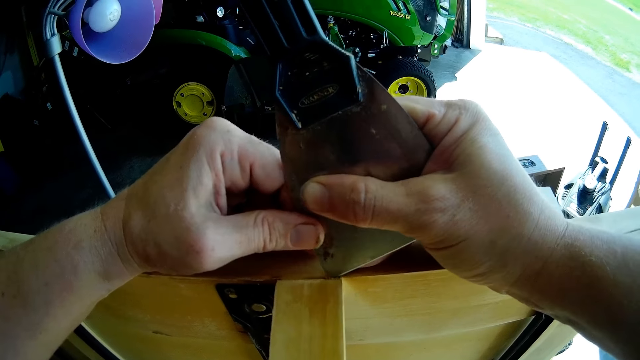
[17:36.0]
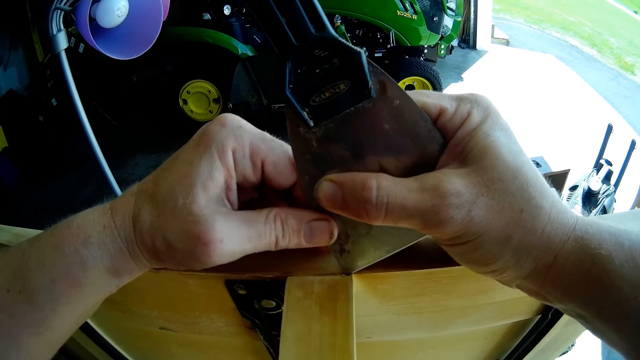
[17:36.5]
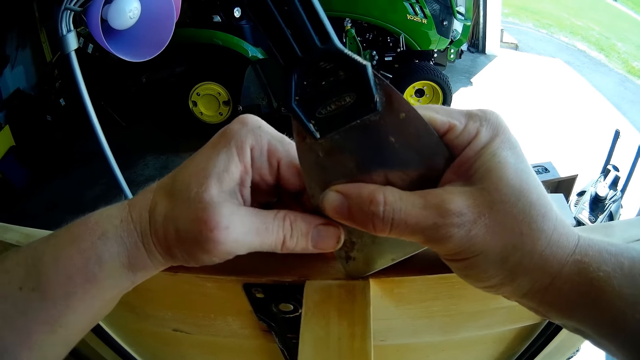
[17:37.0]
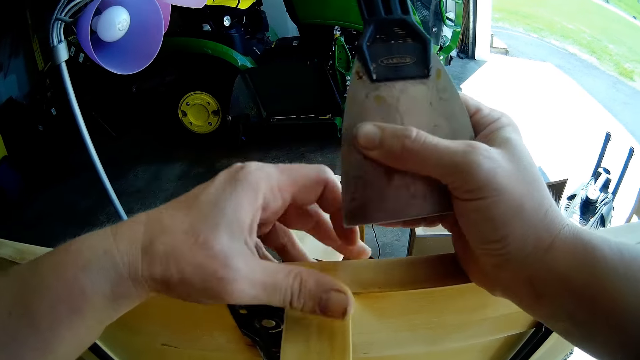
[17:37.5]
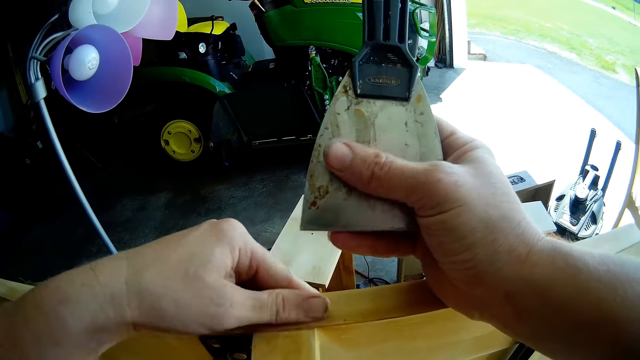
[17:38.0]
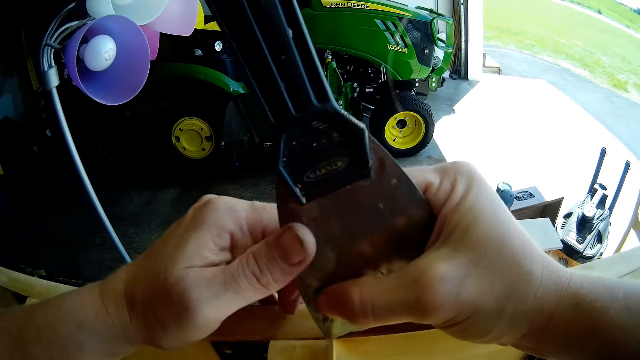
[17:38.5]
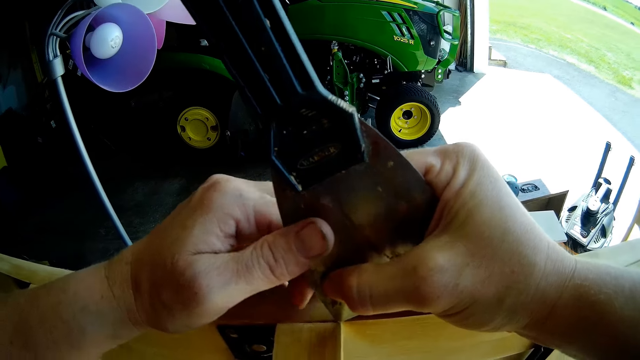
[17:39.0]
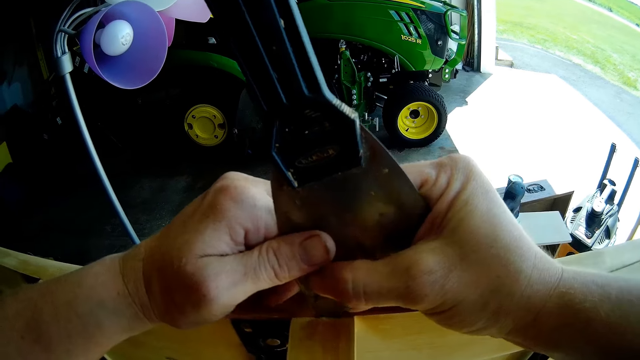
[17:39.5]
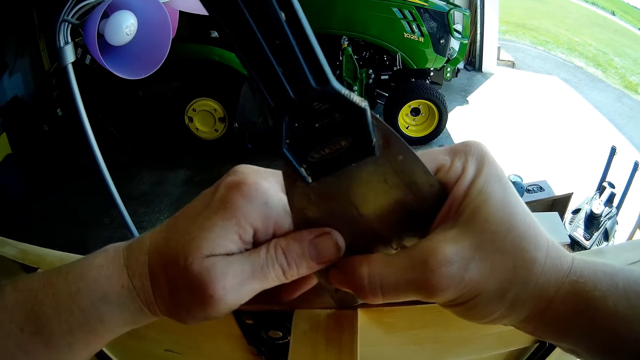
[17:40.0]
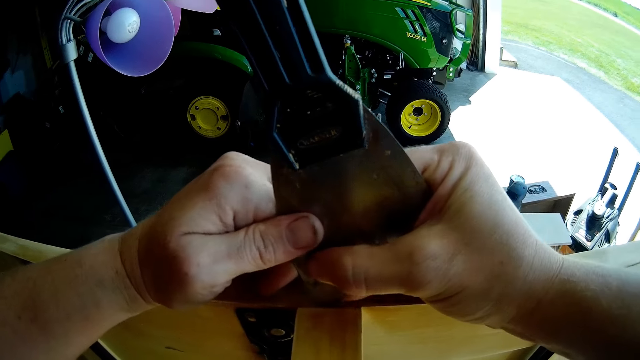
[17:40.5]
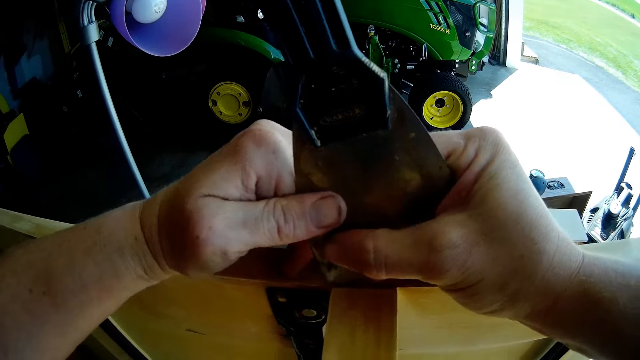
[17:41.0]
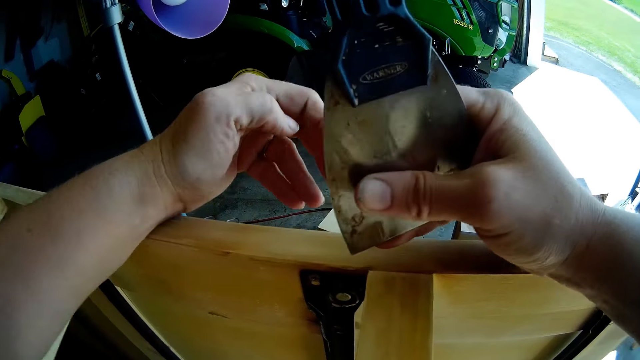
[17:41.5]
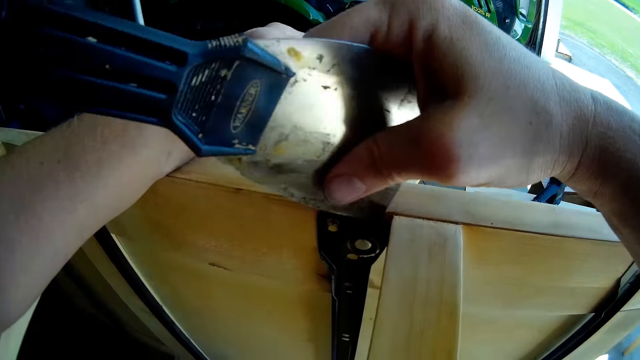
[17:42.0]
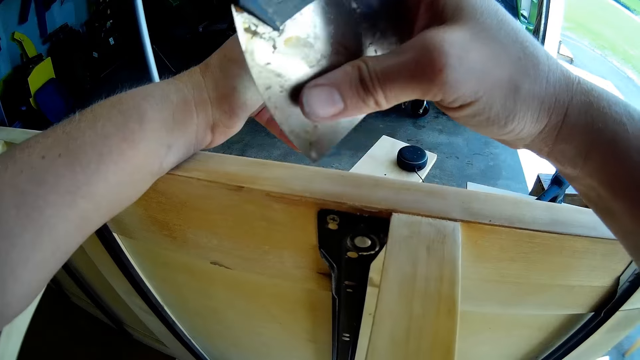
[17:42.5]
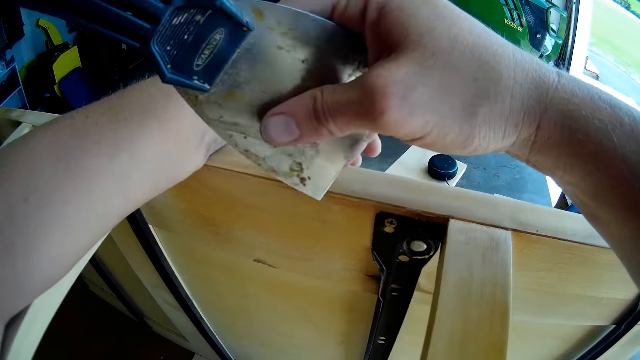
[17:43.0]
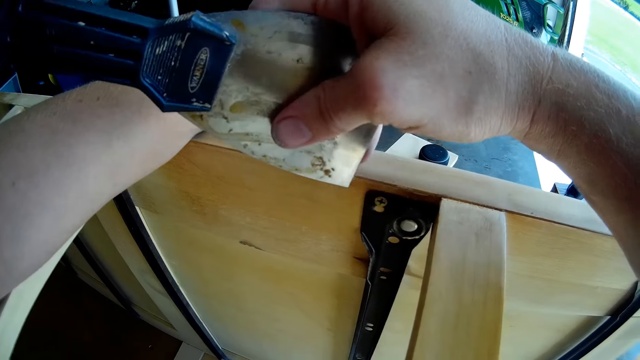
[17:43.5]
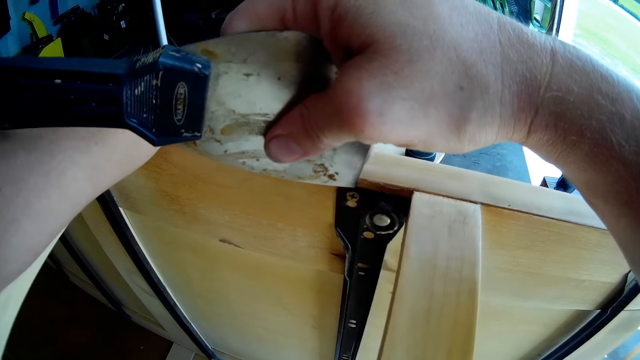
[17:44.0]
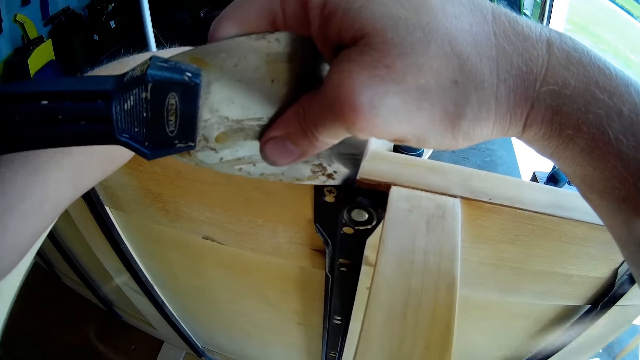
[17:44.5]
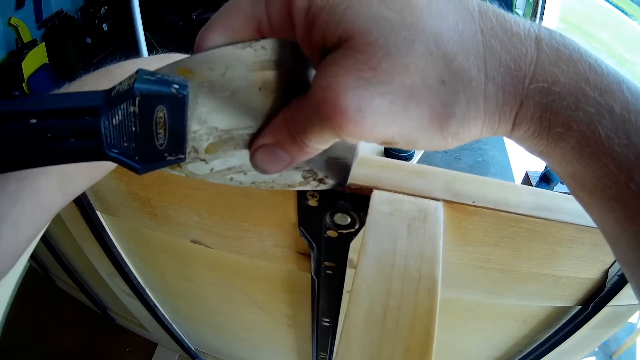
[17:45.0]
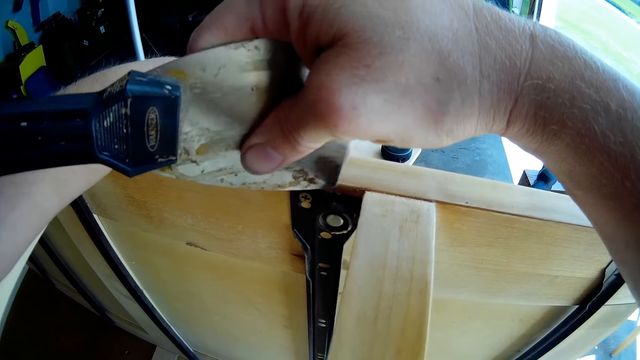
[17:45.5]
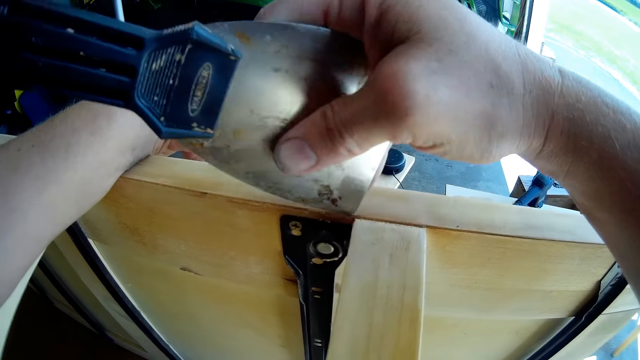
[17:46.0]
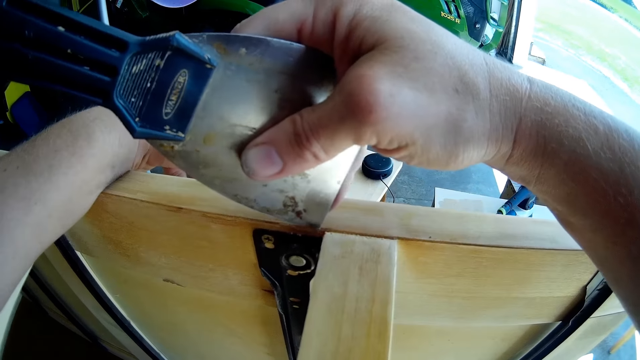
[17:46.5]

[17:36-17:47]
The camera wearer wipes dirt with a hand. They scrape the chest of drawers with a scraper.

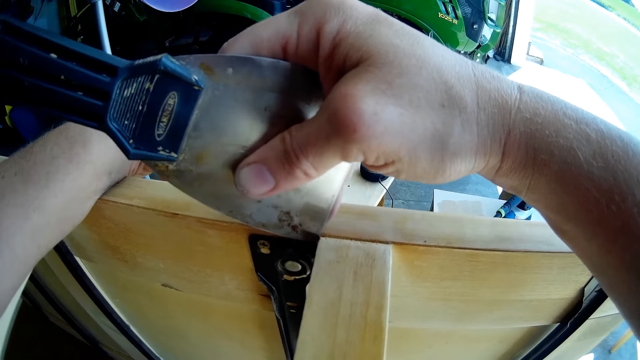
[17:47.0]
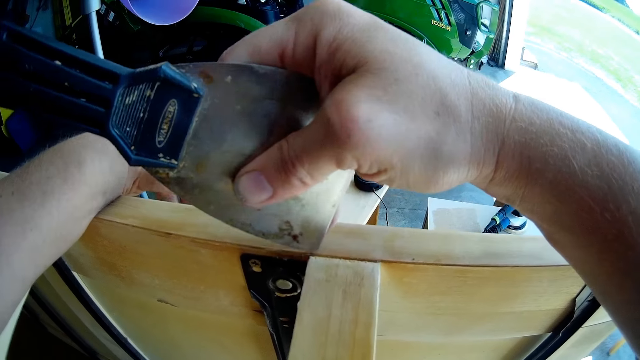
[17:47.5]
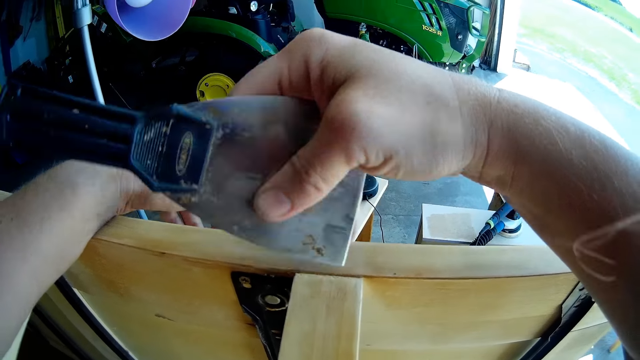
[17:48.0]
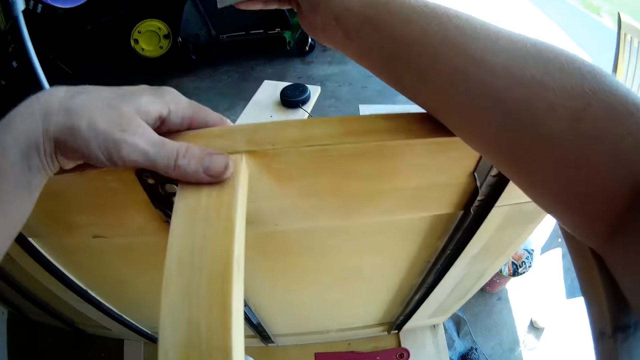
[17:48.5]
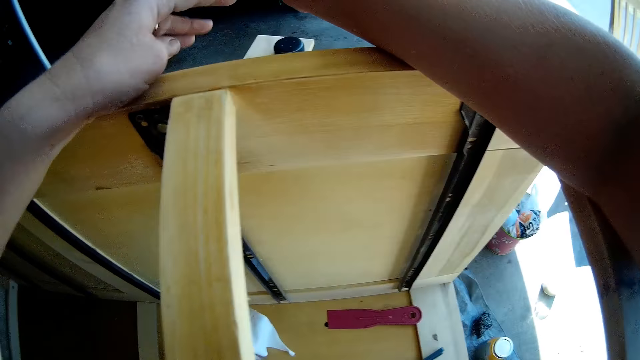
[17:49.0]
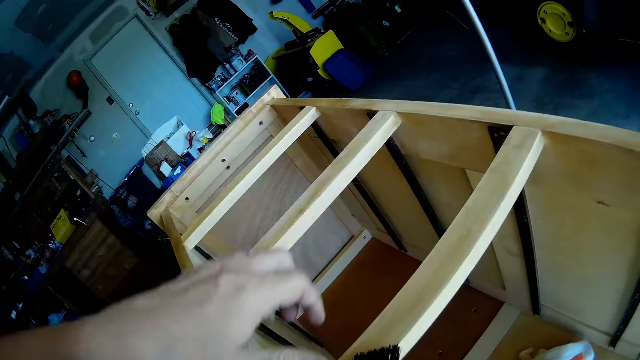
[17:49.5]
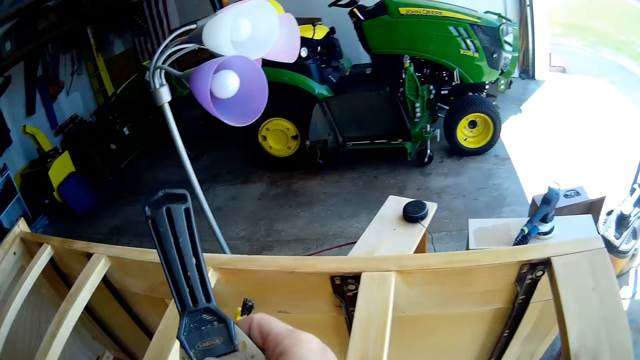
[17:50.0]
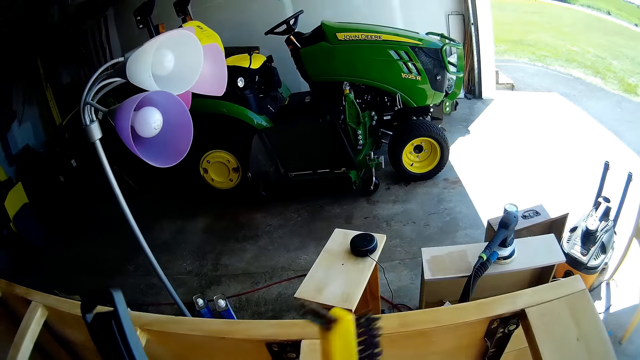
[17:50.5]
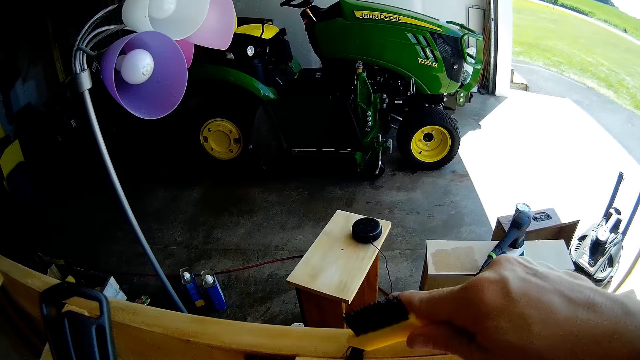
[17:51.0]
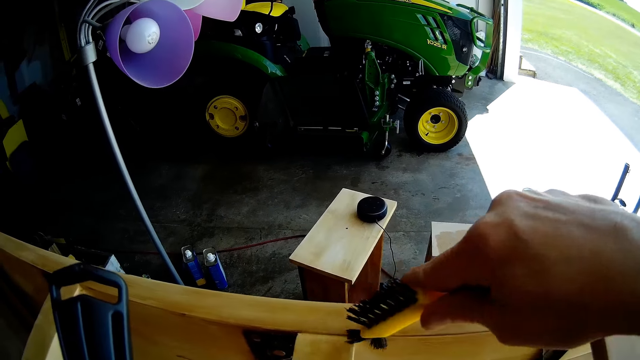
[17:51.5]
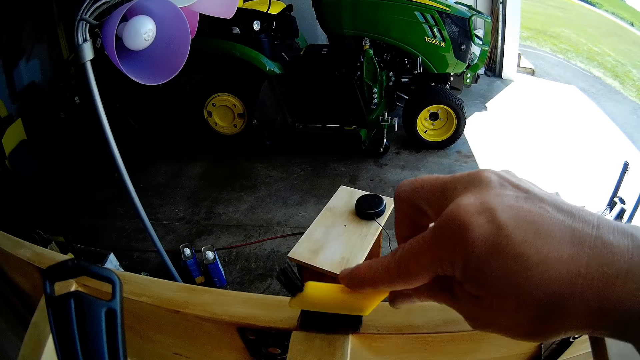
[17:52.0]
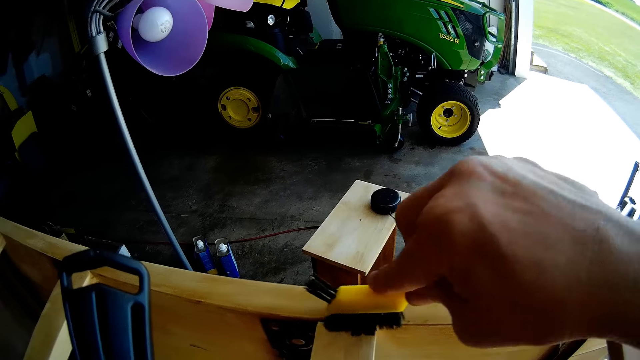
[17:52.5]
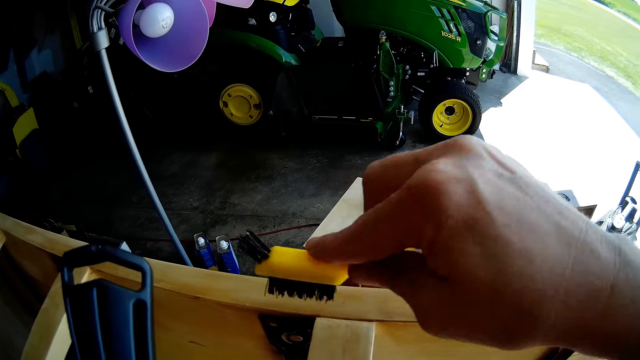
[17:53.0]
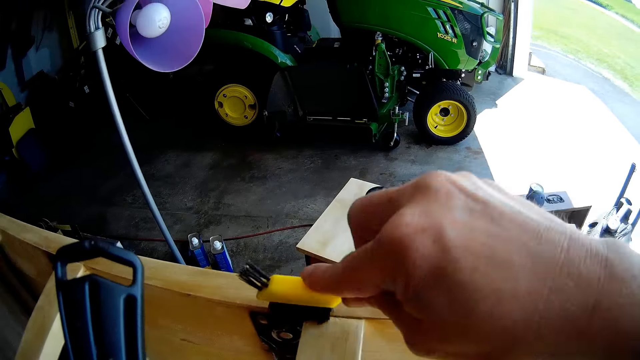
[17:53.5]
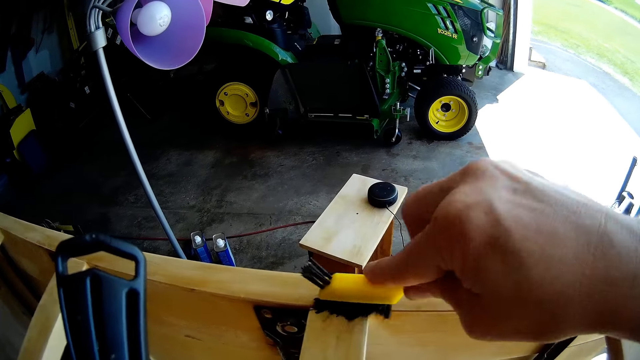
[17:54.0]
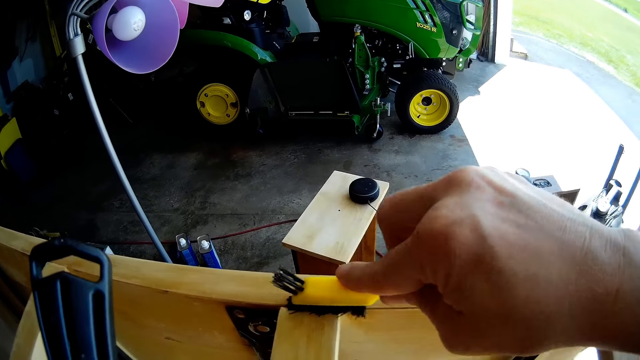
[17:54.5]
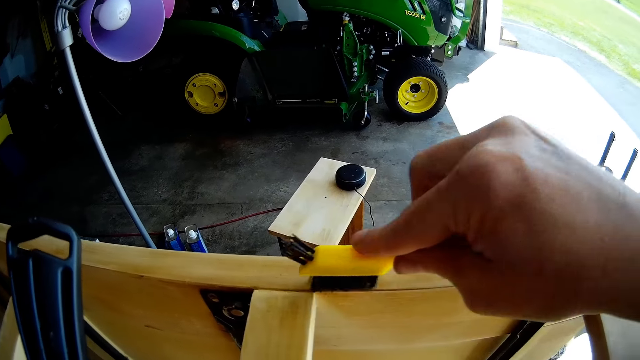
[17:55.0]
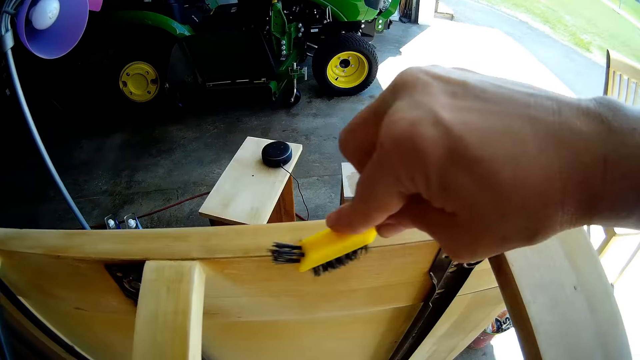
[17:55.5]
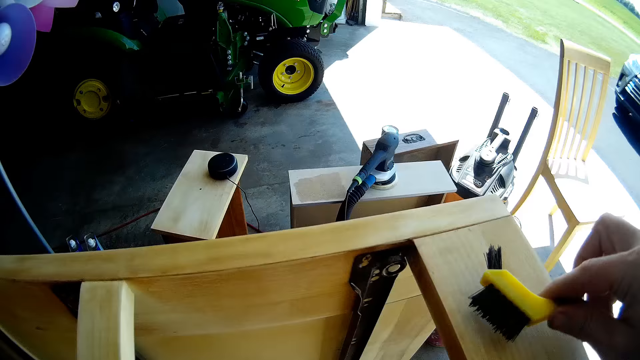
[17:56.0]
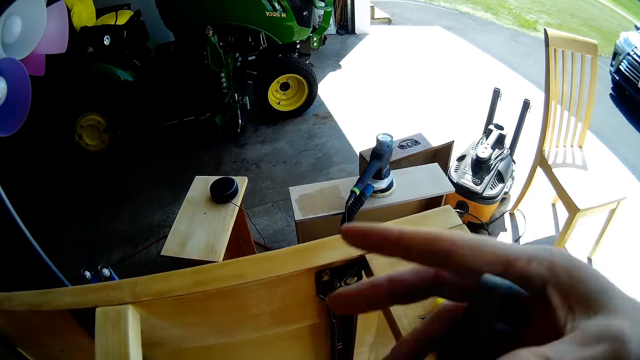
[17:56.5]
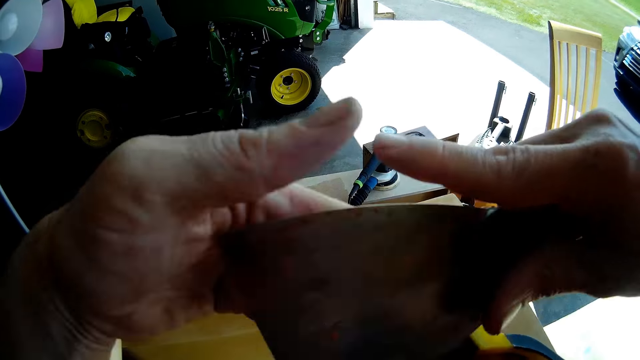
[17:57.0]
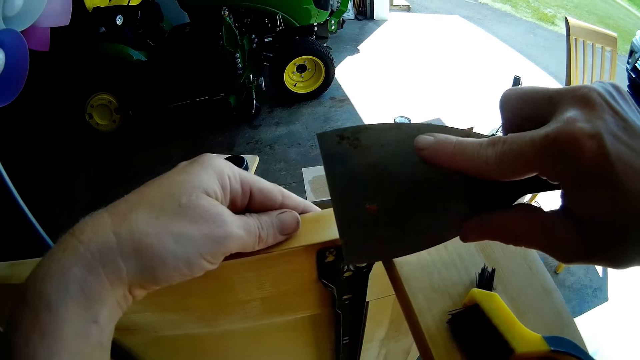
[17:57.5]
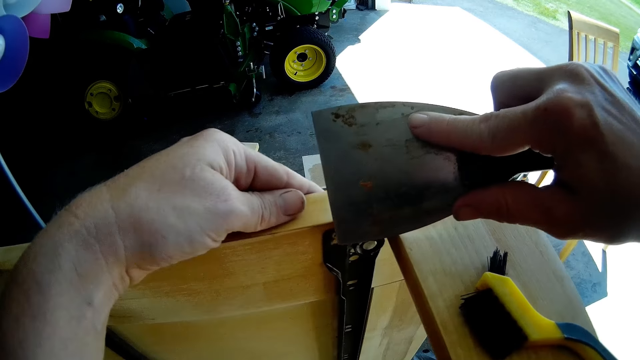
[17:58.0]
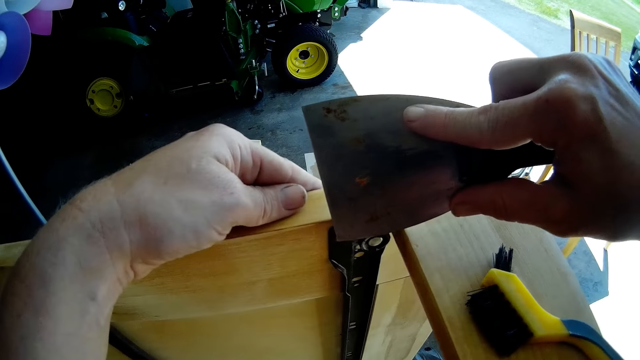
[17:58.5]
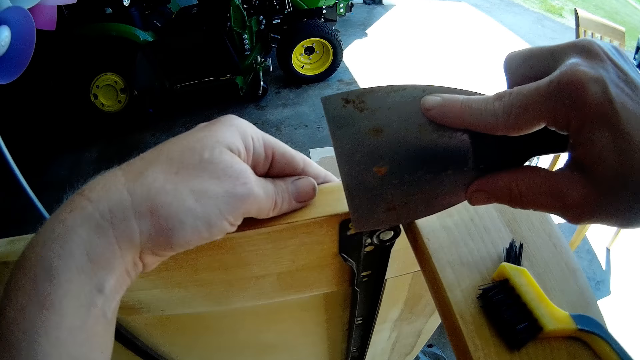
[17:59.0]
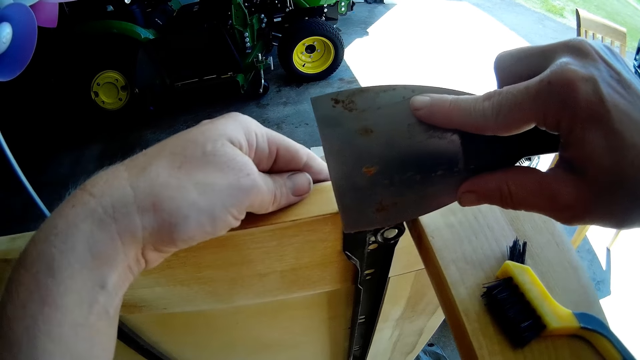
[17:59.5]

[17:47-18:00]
The camera wearer picks up a brush from the chest of drawers. They place a scraper on the other hand. They brush the chest of drawers with the brush. They place the brush on the chest of drawers. They place the scraper on the other hand. They scrape the chest of drawers with the scraper or wood scraper.
